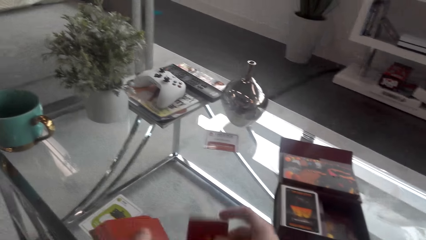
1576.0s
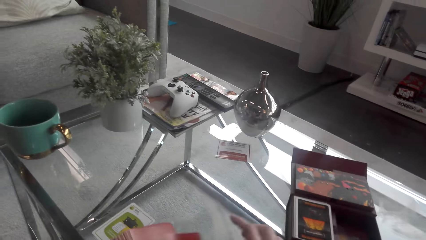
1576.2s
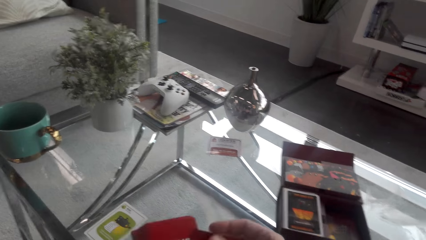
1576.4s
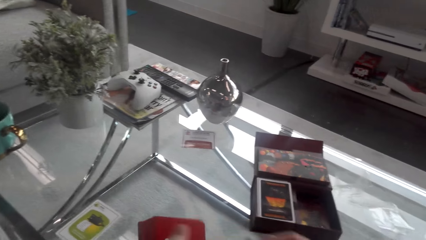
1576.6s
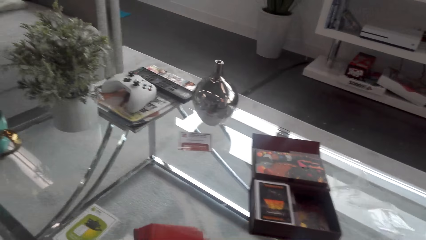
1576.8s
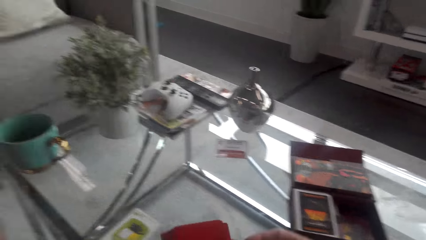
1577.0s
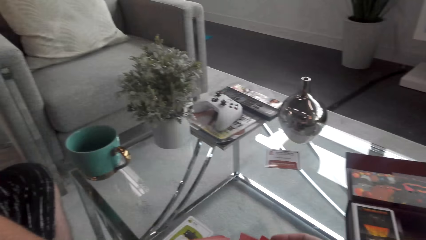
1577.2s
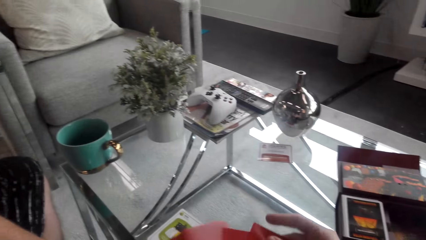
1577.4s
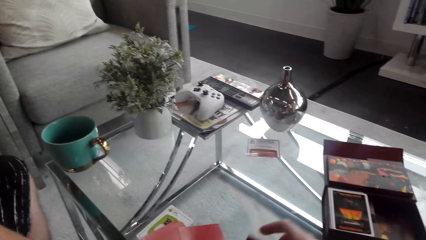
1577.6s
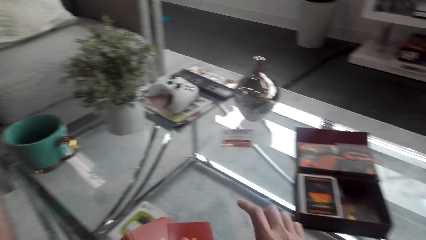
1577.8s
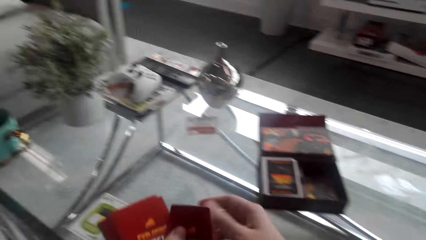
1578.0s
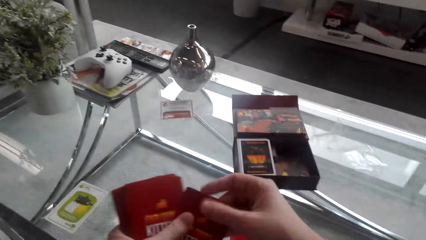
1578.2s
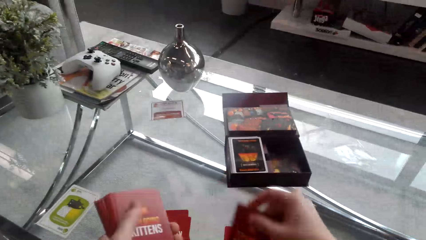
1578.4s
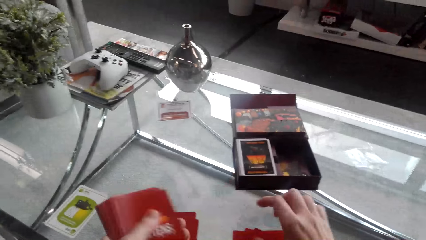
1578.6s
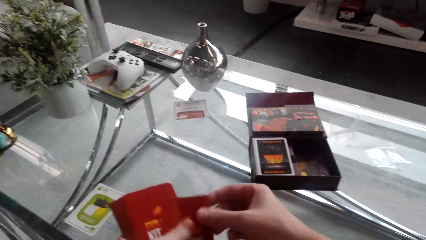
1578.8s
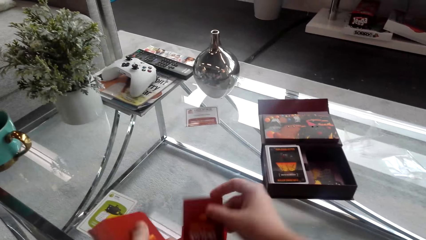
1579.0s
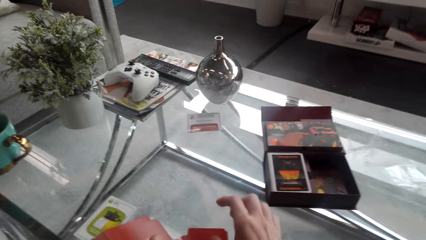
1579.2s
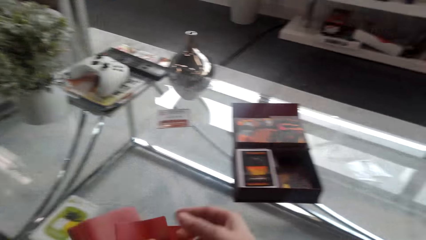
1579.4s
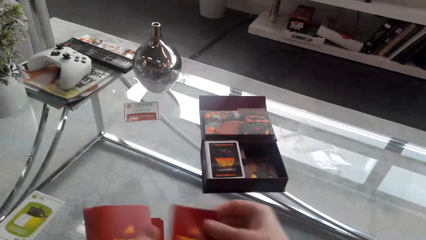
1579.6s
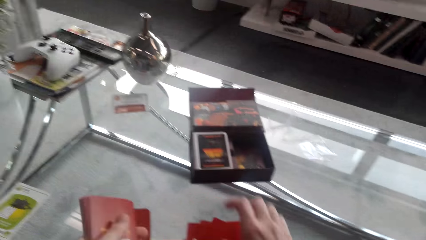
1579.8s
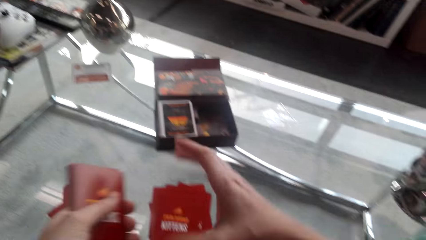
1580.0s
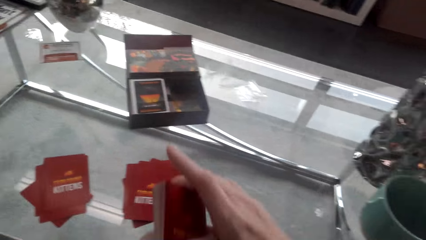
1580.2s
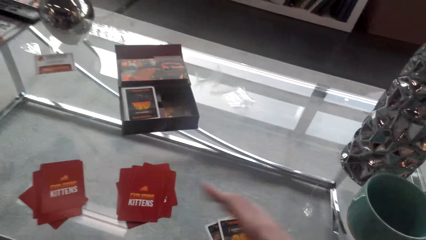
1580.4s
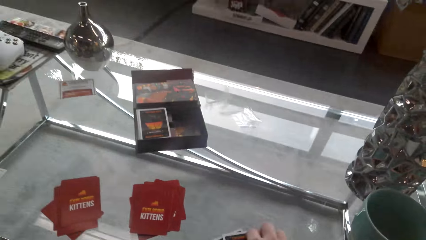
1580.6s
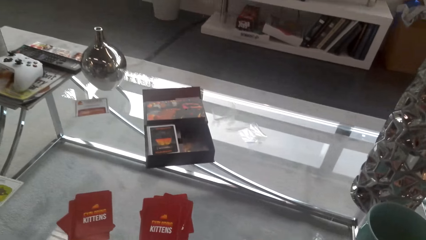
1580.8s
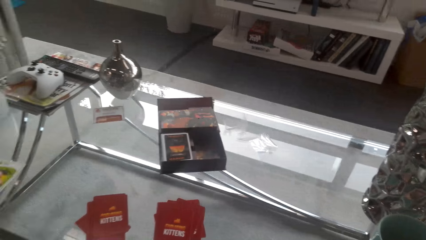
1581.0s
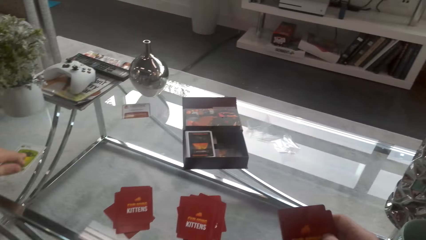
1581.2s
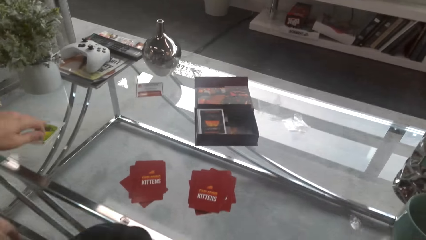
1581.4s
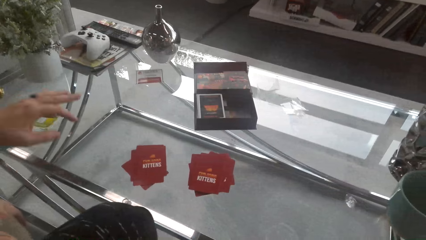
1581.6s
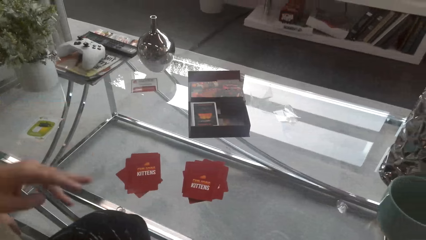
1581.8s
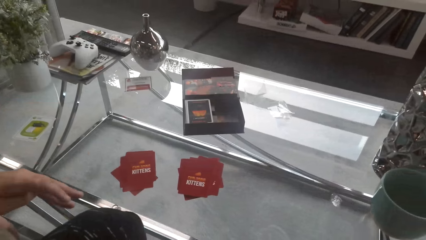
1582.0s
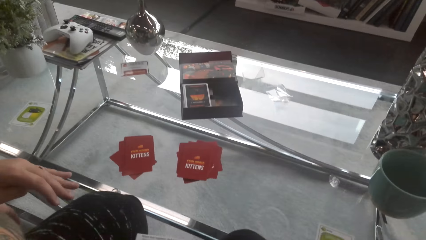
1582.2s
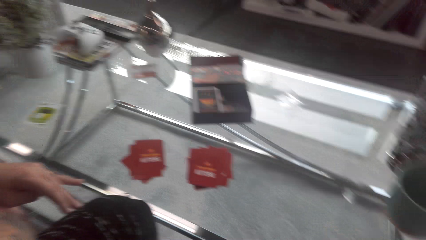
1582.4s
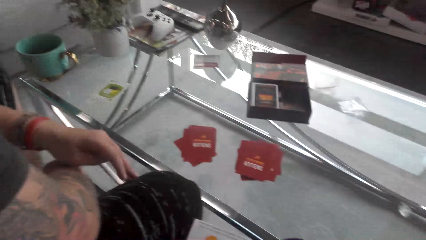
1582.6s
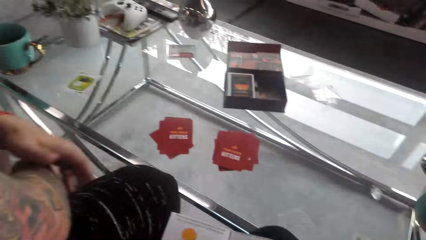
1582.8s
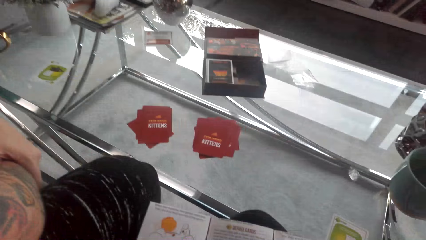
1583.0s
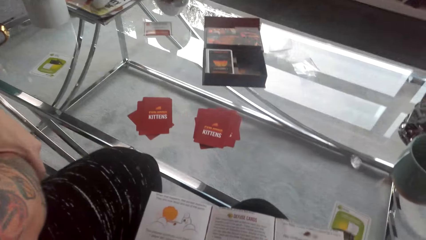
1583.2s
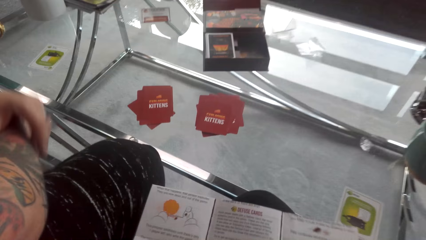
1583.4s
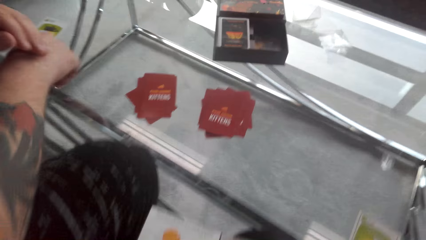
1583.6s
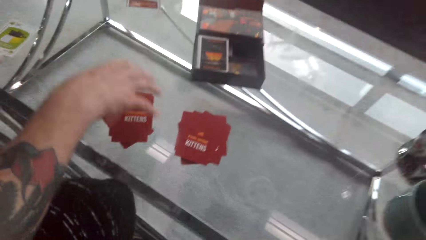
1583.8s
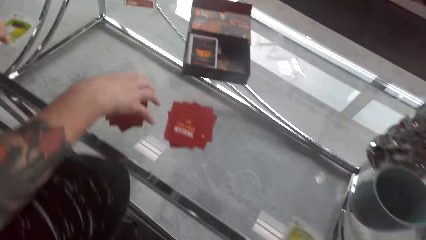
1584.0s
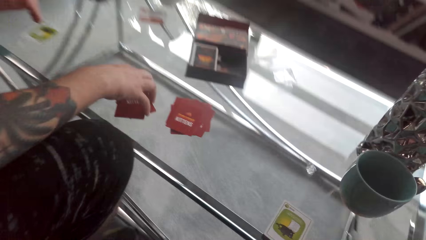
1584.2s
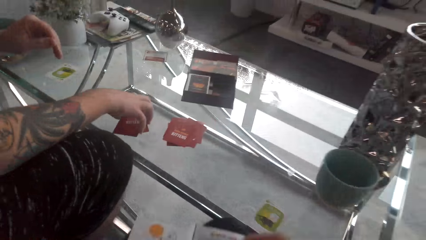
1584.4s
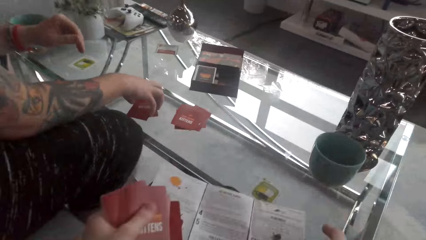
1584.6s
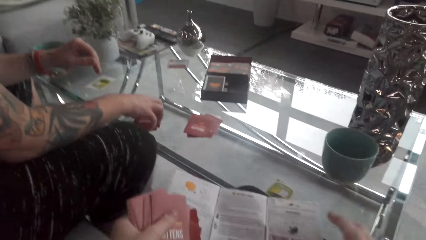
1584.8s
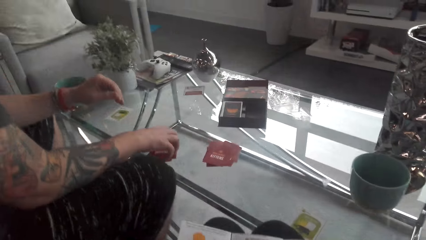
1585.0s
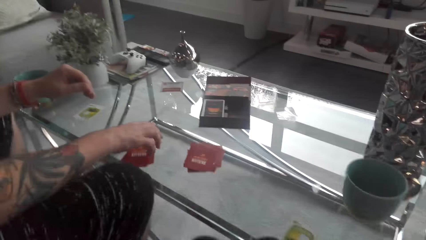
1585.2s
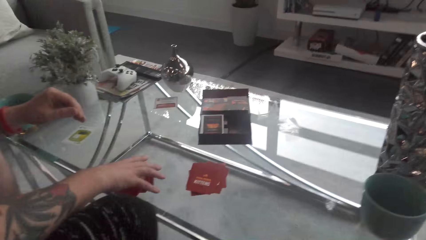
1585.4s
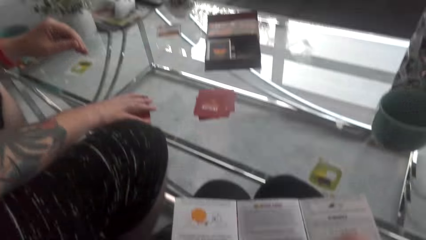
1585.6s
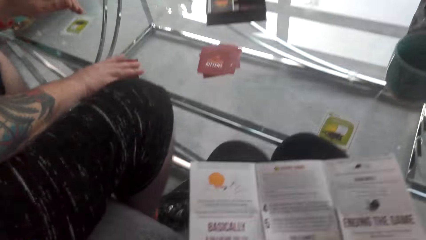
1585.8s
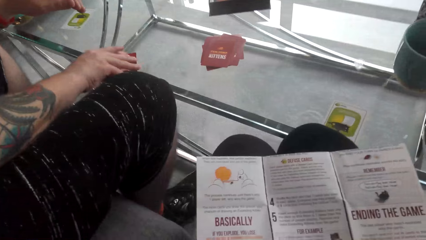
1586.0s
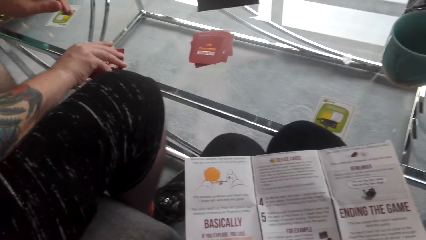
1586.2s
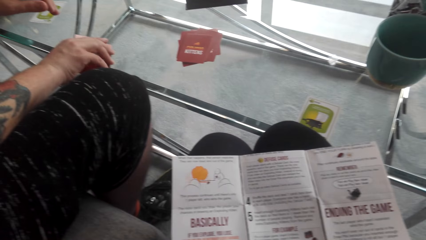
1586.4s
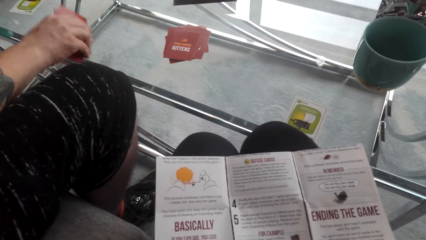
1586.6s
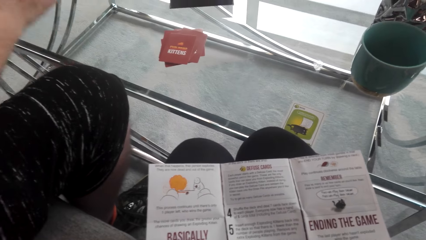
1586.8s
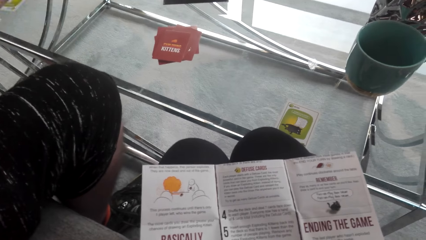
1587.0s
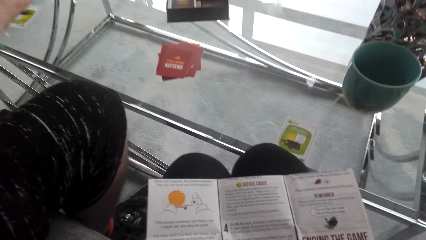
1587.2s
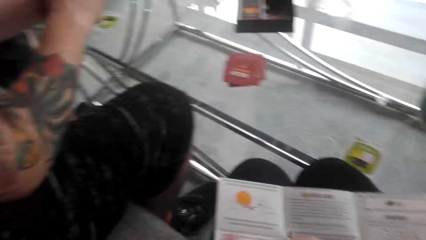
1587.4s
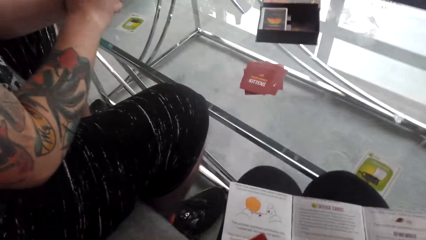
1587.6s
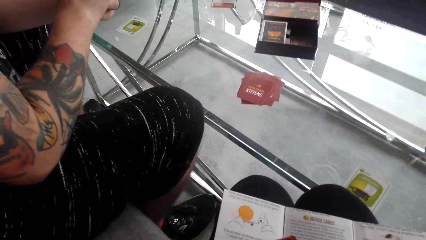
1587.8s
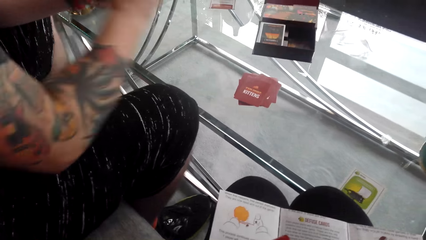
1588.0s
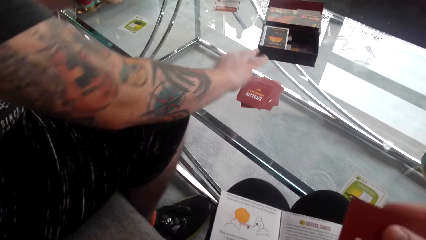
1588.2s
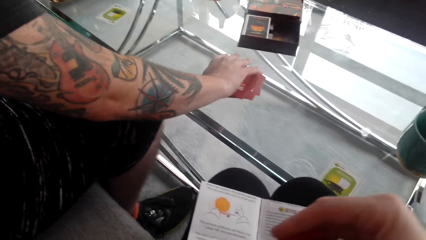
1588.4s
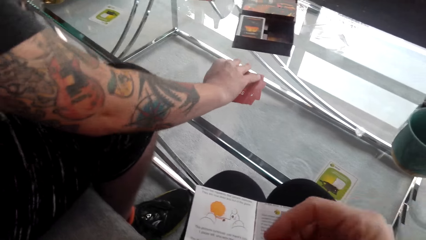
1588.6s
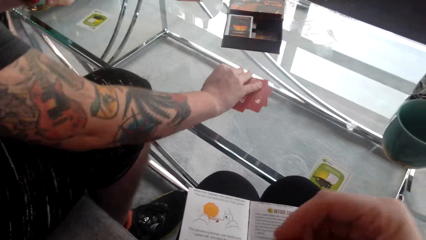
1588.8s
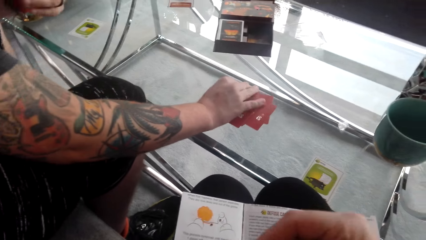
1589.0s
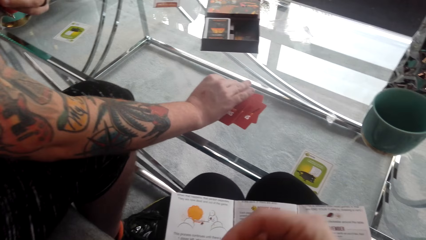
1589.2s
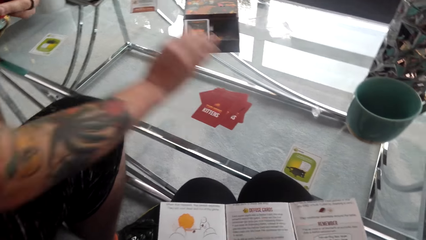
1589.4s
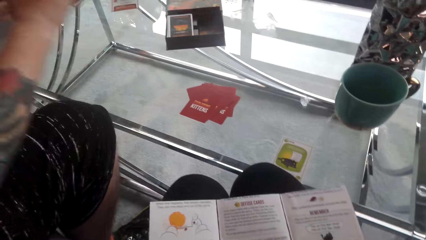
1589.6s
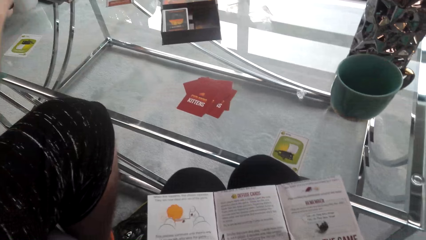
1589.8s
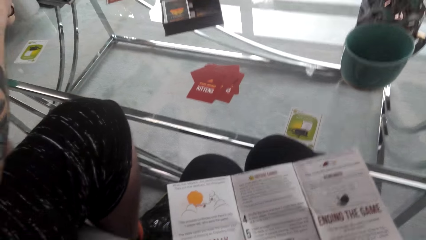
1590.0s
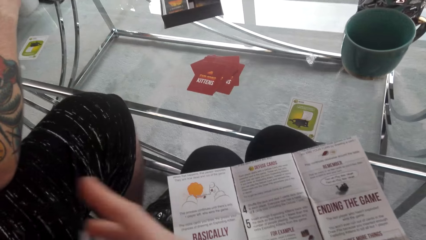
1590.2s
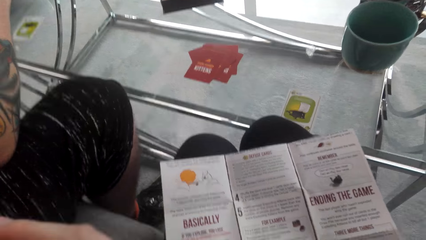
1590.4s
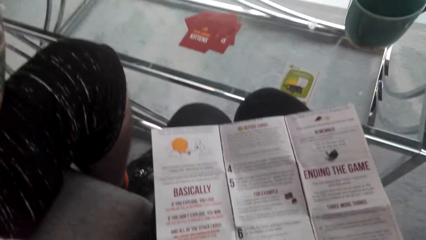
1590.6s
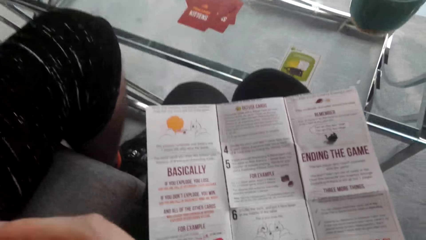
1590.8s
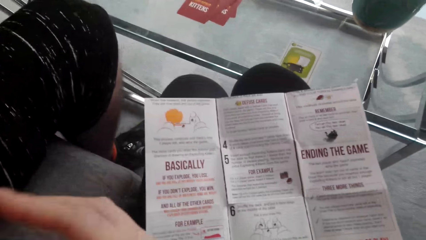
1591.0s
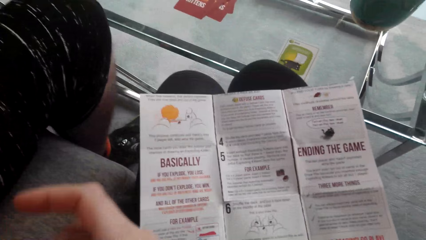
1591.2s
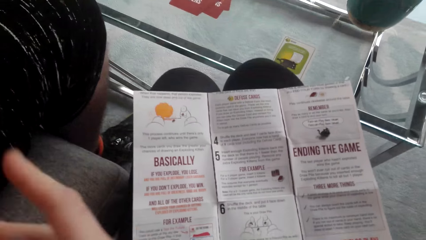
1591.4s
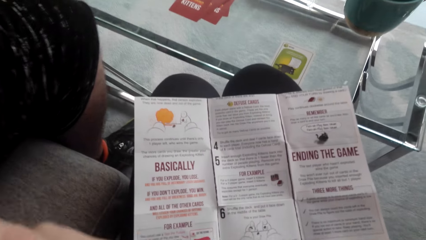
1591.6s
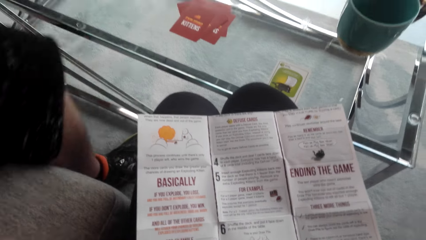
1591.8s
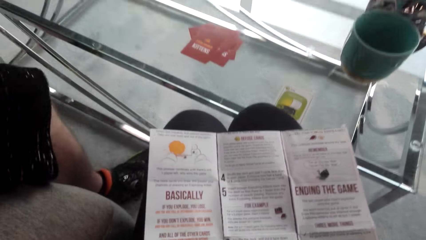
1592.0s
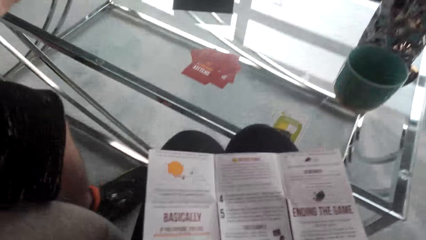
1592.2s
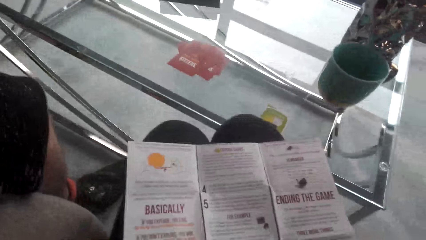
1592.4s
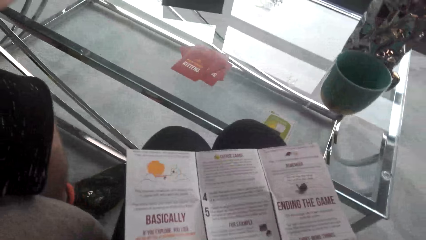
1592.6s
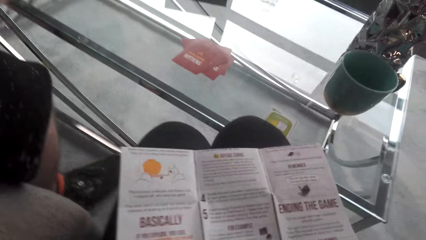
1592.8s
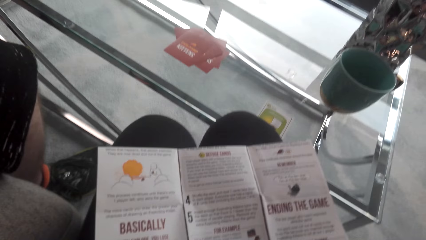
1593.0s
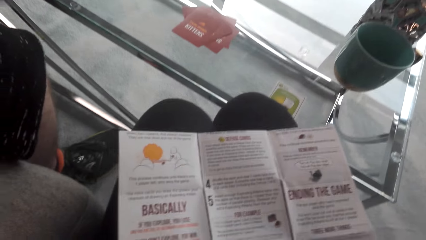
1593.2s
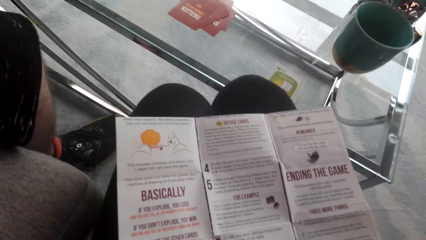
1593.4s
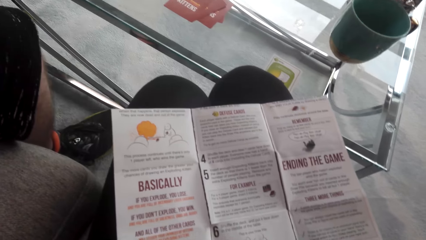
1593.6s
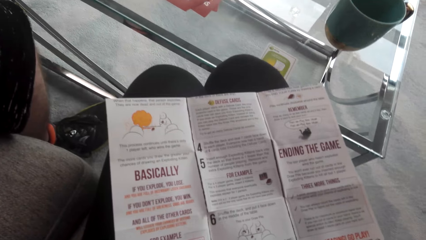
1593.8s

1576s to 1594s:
The camera wearer interacts with a man. The man picks up the exploding kitten cards and pushes the exploding kitten cards. The camera wearer interacts with the man.
